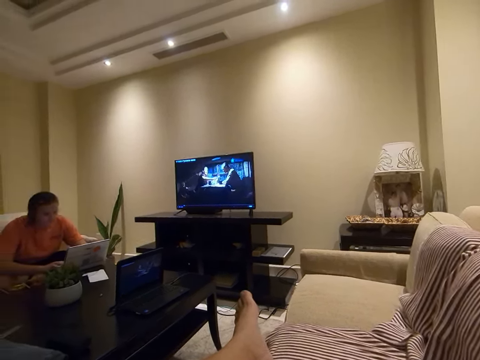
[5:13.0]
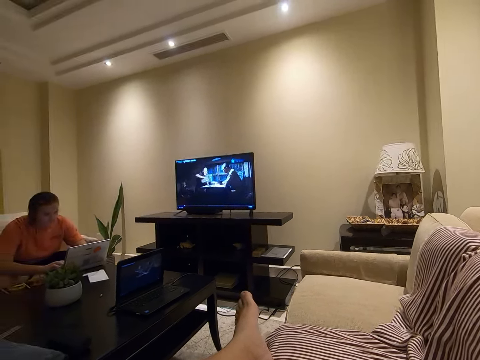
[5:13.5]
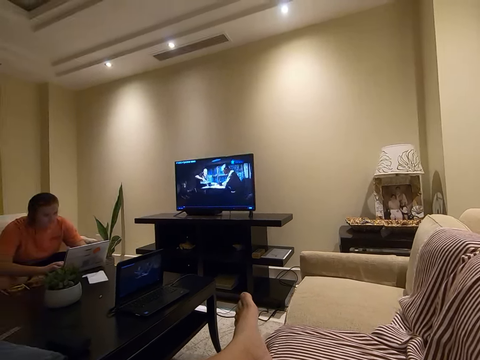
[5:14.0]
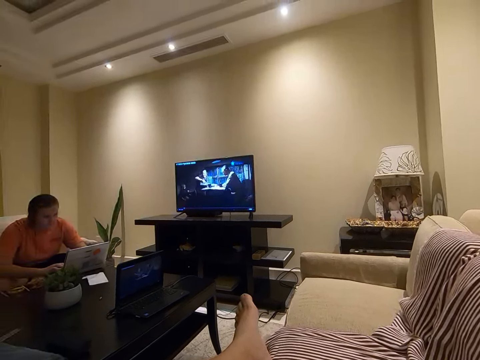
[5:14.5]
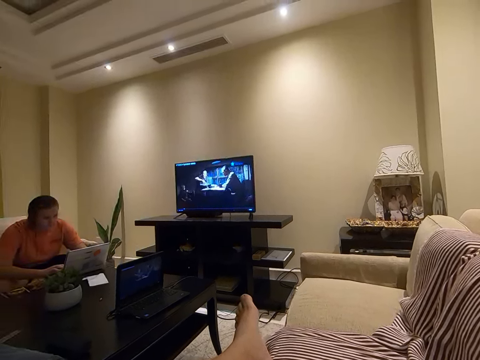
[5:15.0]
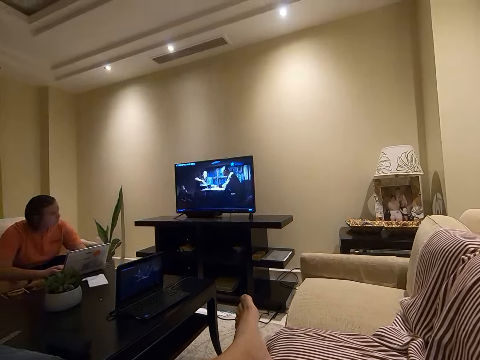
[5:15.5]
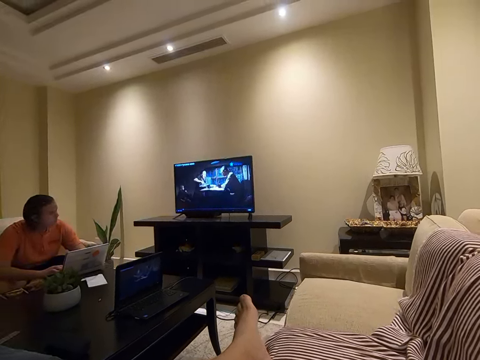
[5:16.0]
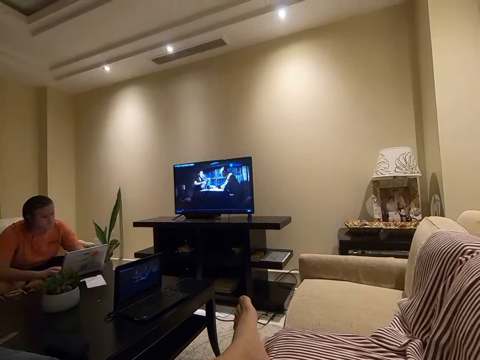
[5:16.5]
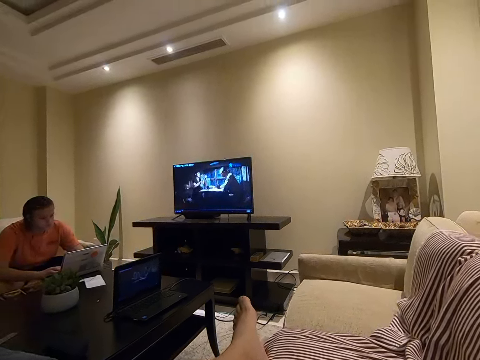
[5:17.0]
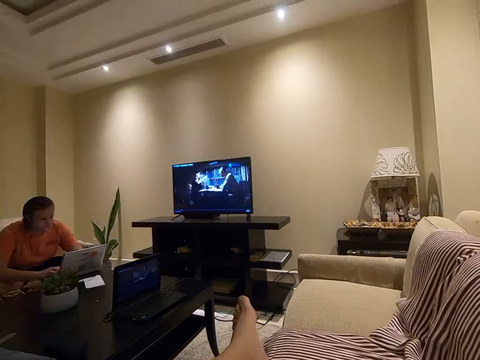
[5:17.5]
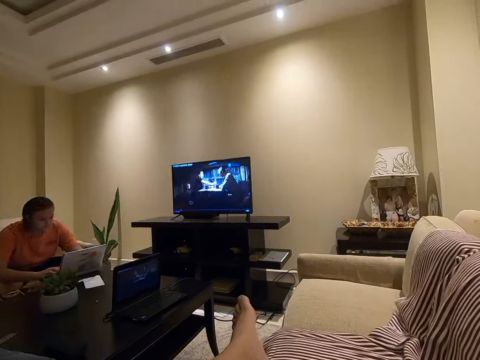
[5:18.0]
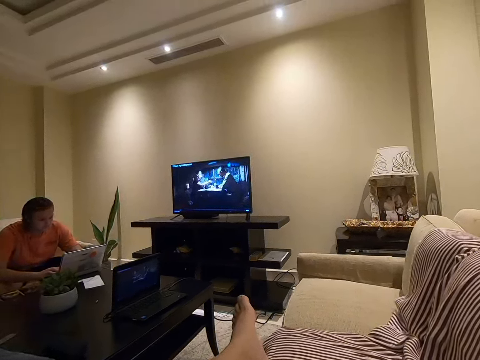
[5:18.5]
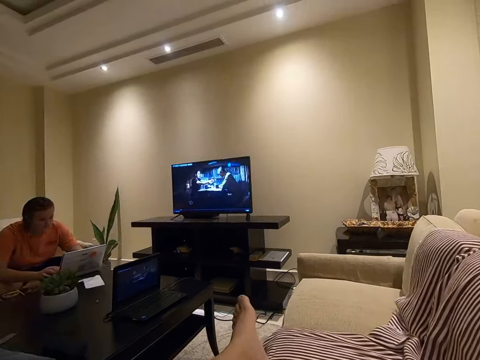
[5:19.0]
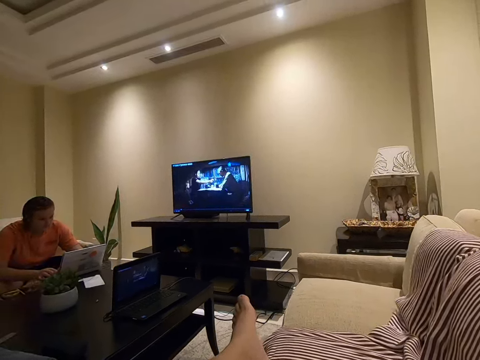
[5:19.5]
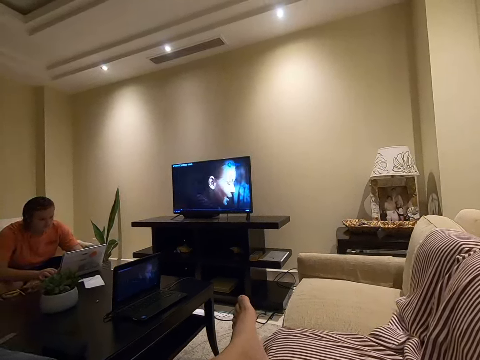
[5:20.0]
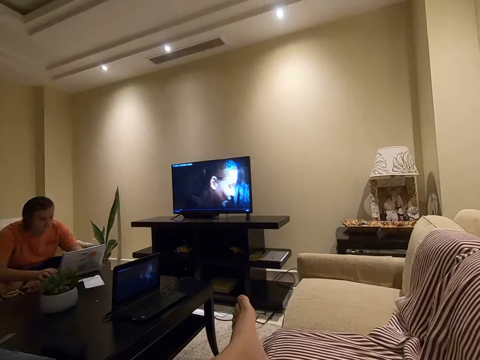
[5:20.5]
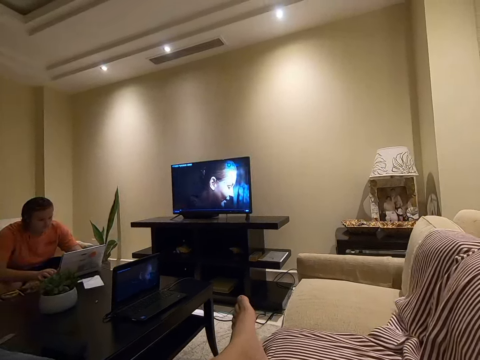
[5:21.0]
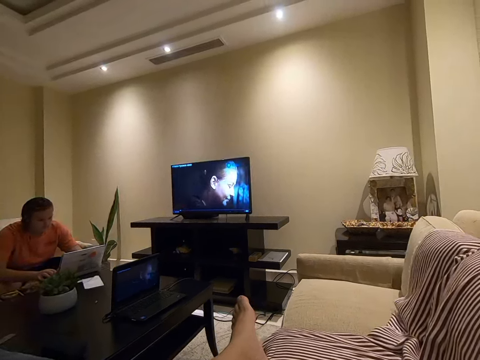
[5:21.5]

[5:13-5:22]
The lady looks at the television. The lady moves her hand on the keyboard of the laptop.

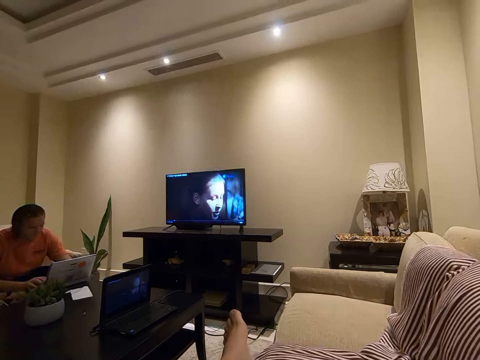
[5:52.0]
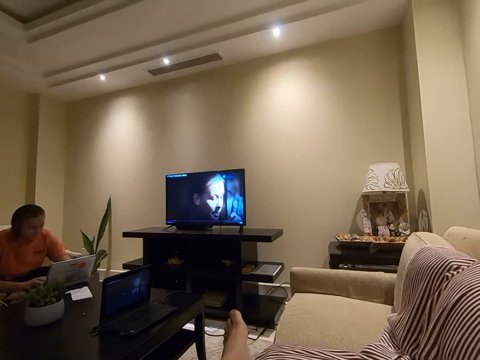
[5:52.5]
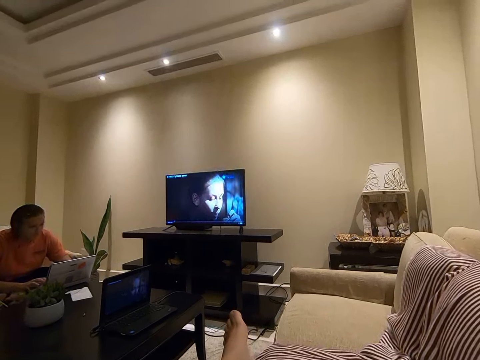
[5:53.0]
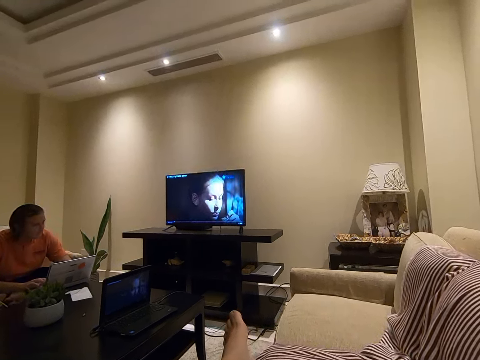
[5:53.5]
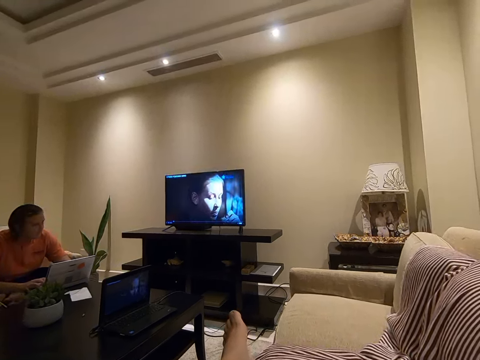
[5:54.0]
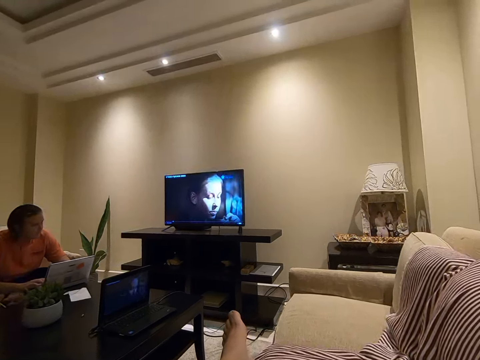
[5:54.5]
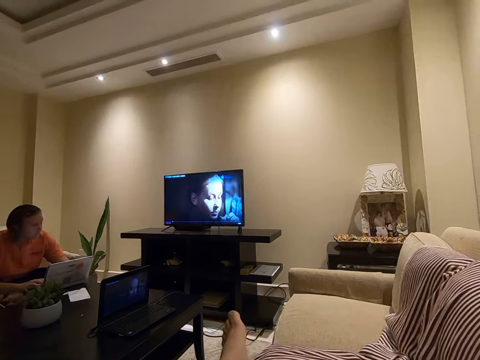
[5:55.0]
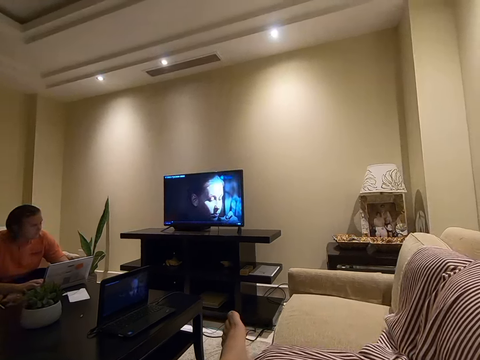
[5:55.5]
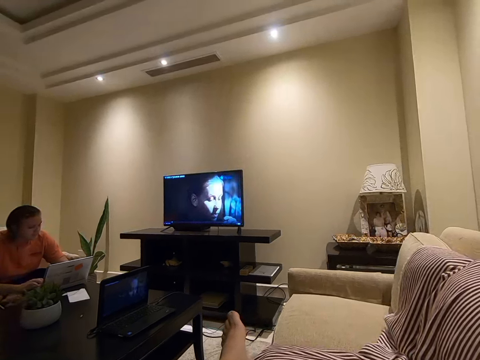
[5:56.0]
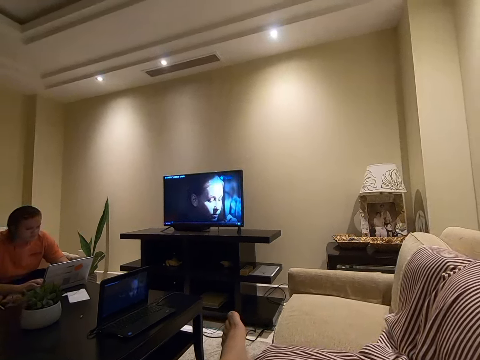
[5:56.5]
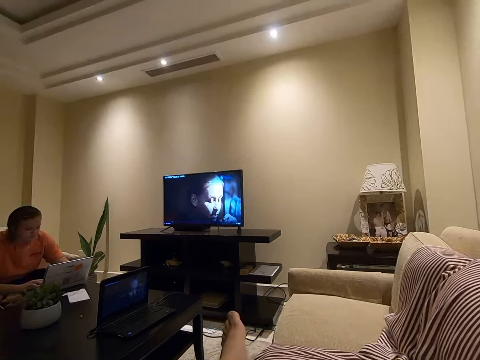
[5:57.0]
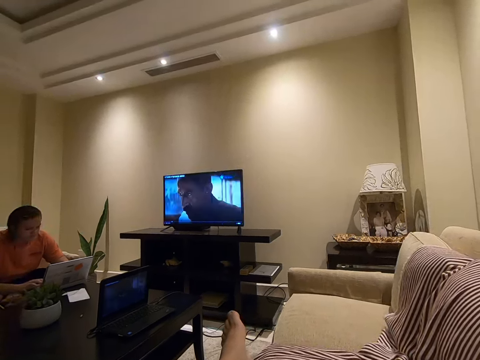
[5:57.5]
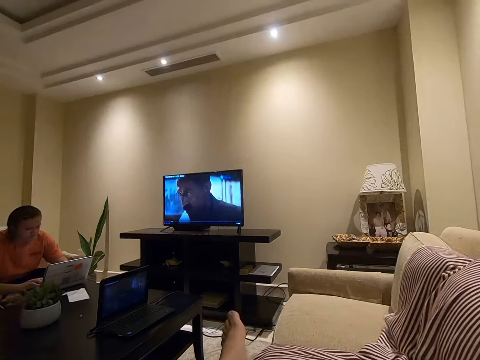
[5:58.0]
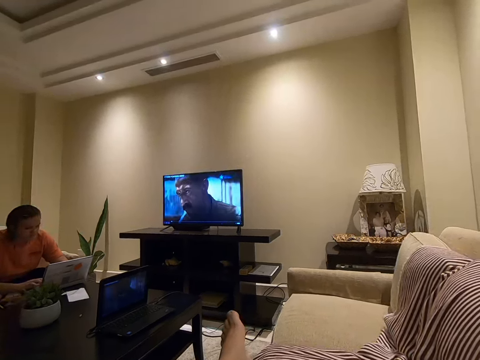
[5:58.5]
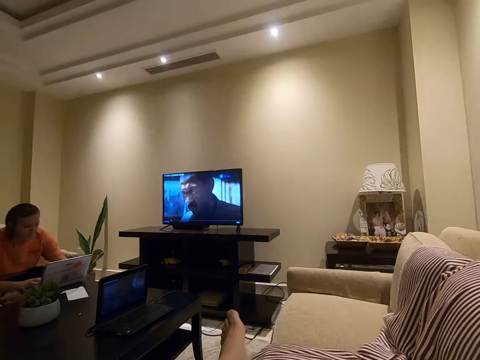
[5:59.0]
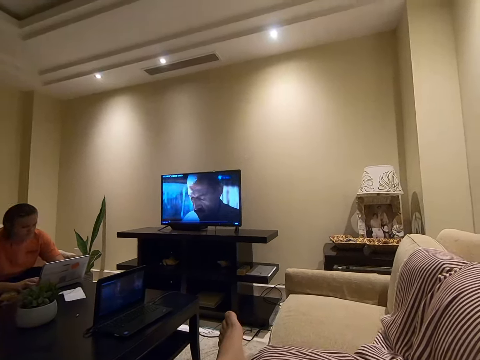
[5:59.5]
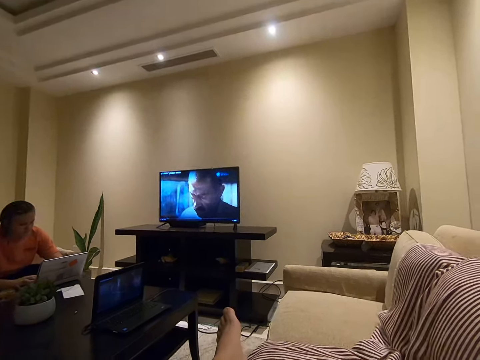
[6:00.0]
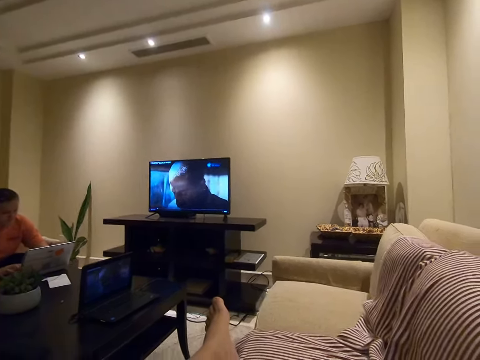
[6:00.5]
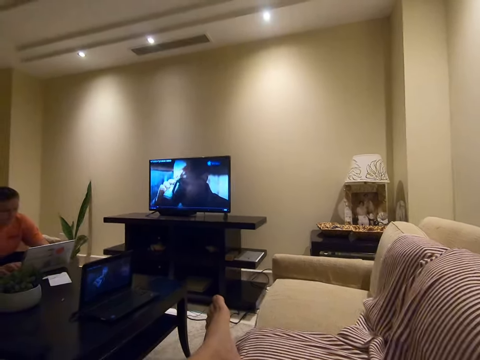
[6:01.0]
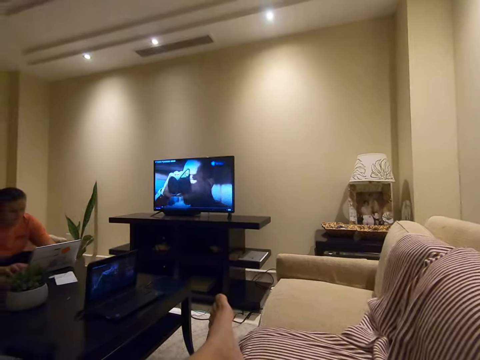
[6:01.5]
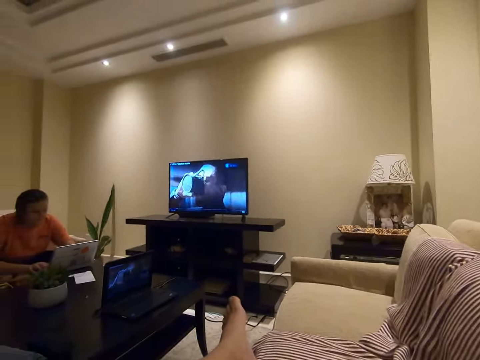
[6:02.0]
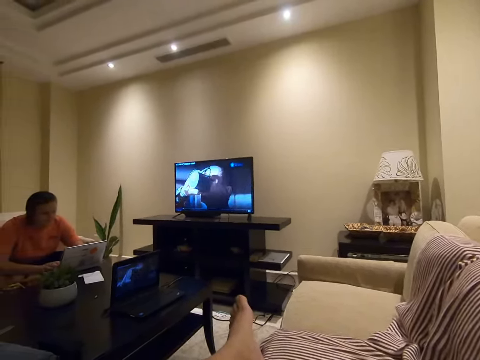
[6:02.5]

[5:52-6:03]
The lady looks around. The lady looks at the television. The lady moves her hand on the keyboard of the laptop.

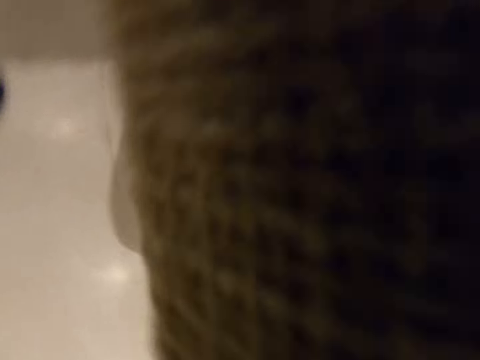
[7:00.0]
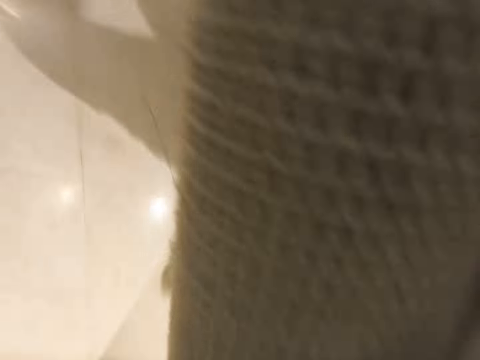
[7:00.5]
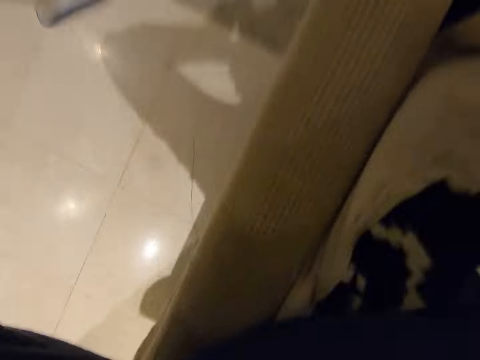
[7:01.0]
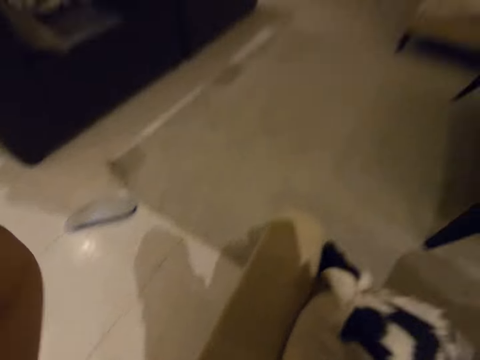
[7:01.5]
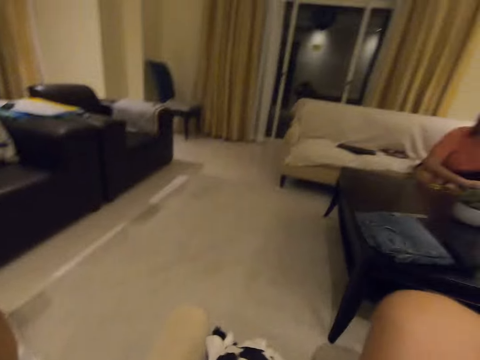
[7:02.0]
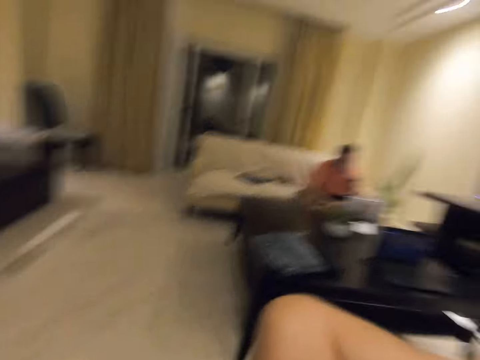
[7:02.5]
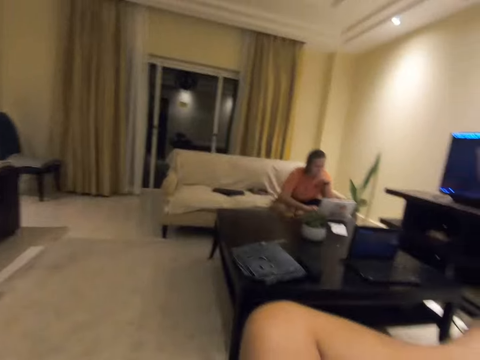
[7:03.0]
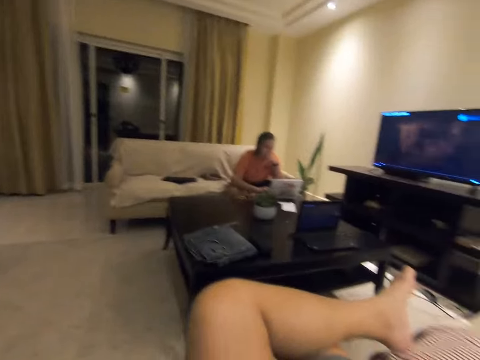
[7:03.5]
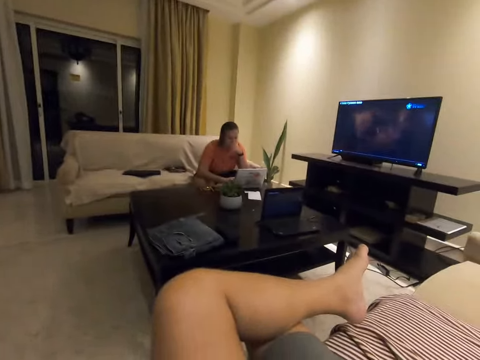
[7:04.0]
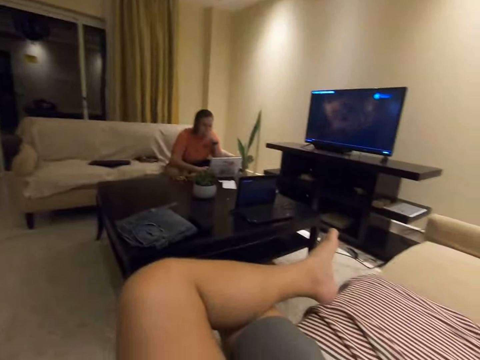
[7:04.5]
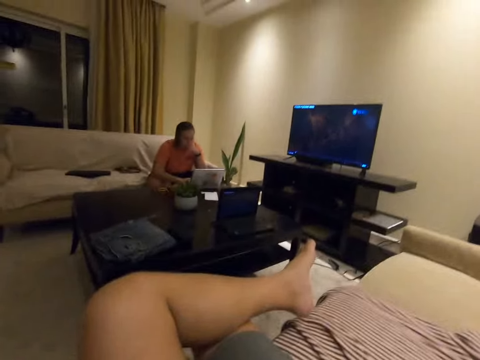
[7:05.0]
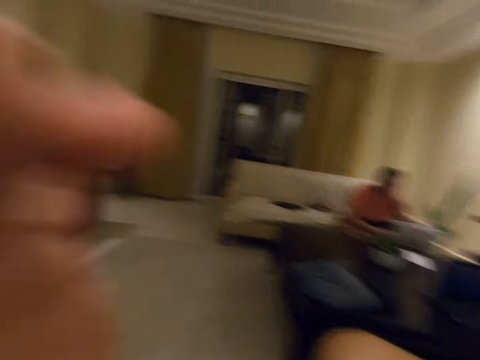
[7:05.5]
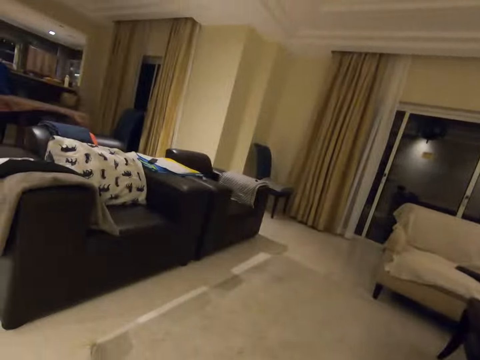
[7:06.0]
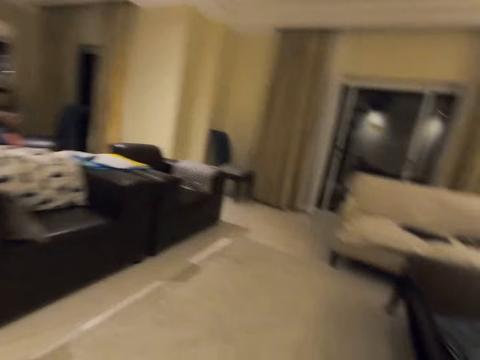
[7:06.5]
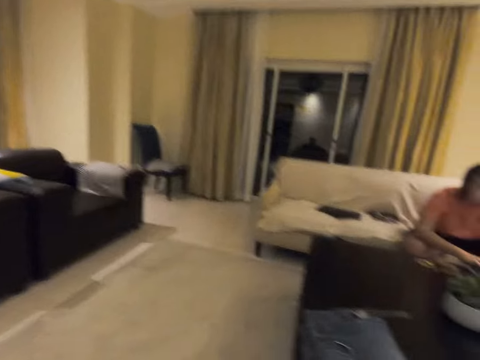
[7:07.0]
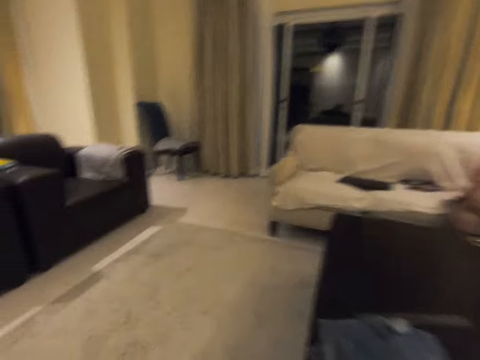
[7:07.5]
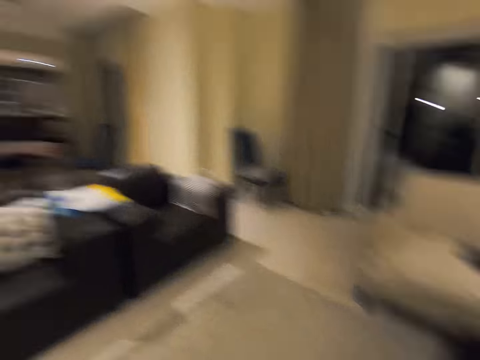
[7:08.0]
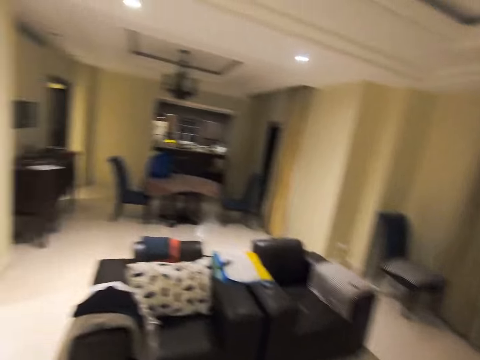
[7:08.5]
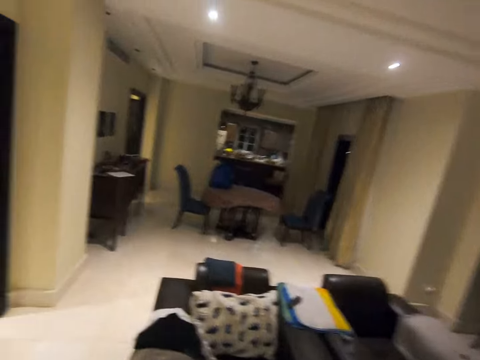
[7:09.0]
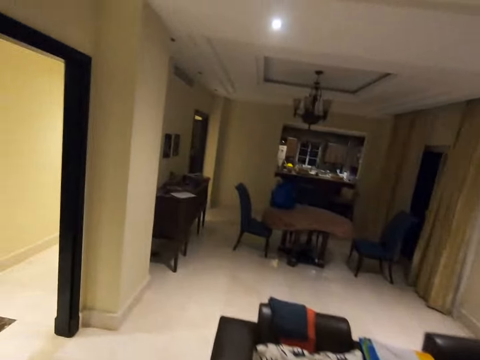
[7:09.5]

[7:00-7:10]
The camera wearer does something with the left hand. They lower the left hand. They walk around the house.
